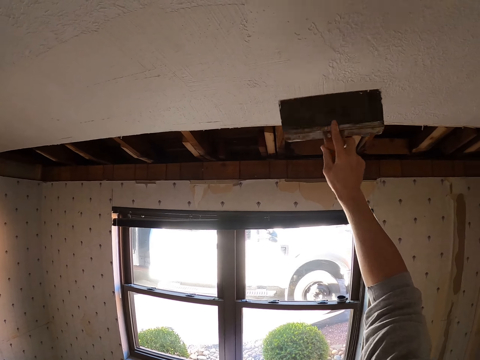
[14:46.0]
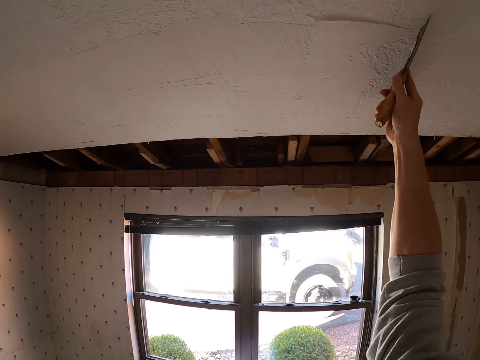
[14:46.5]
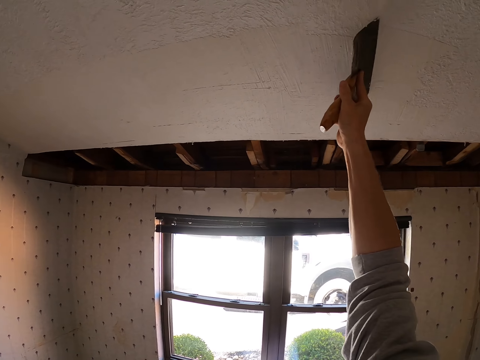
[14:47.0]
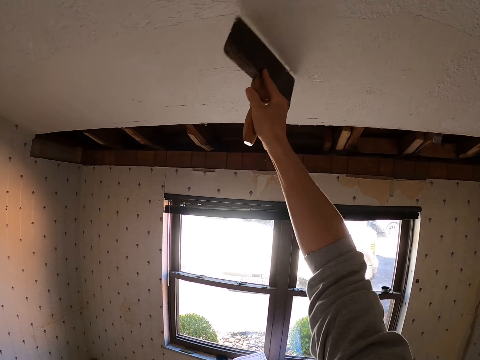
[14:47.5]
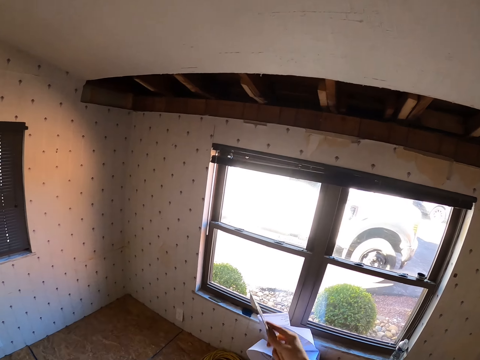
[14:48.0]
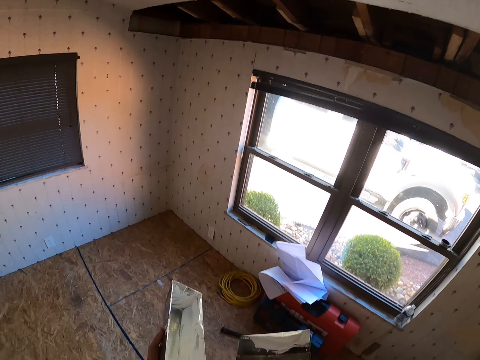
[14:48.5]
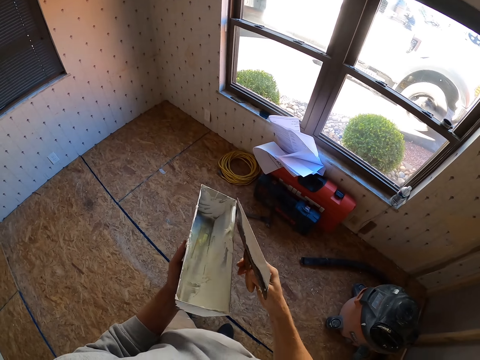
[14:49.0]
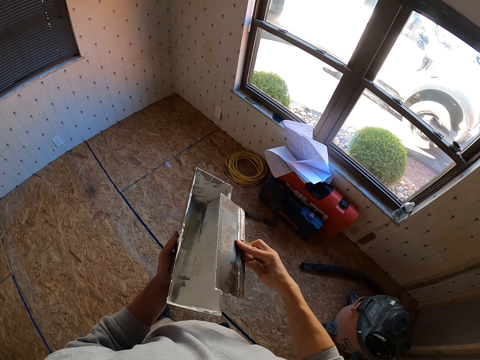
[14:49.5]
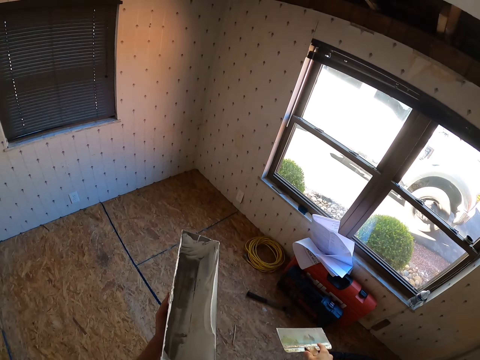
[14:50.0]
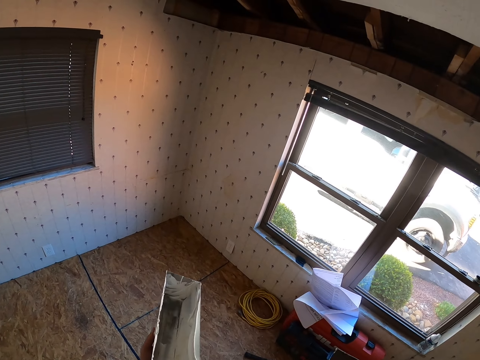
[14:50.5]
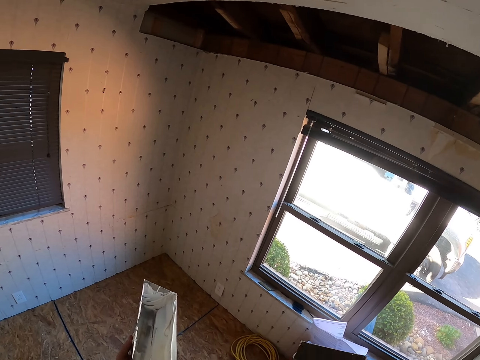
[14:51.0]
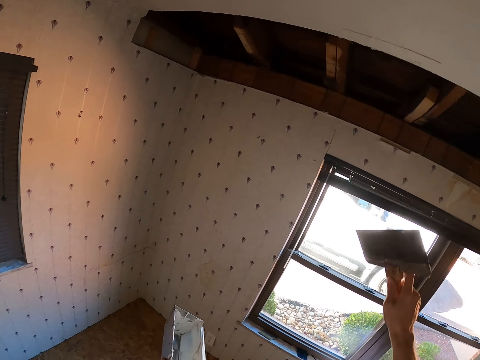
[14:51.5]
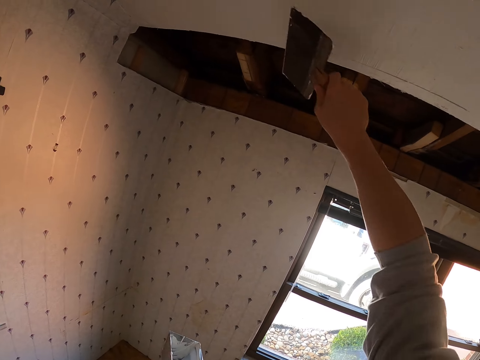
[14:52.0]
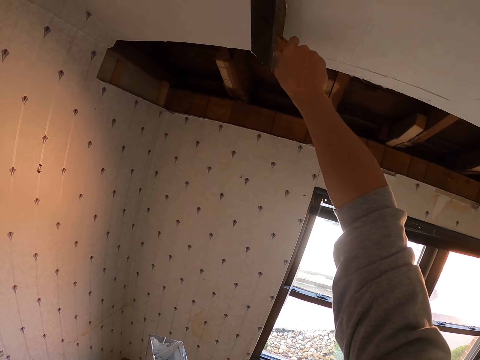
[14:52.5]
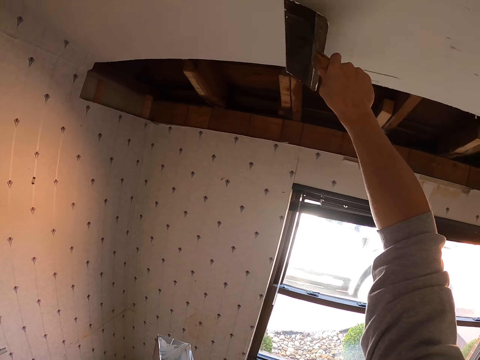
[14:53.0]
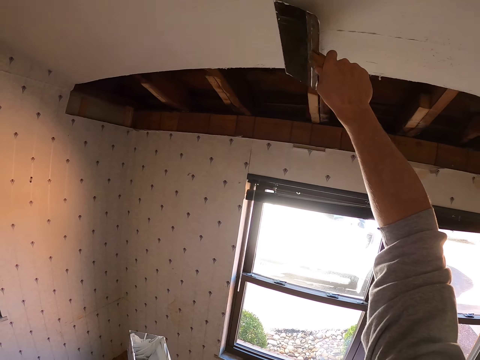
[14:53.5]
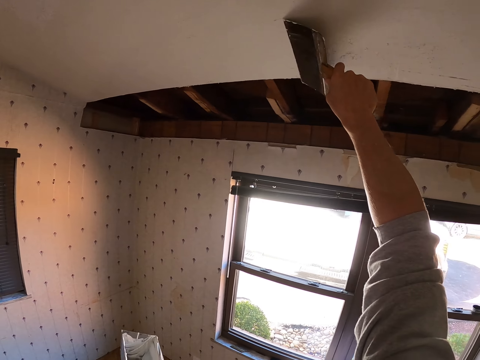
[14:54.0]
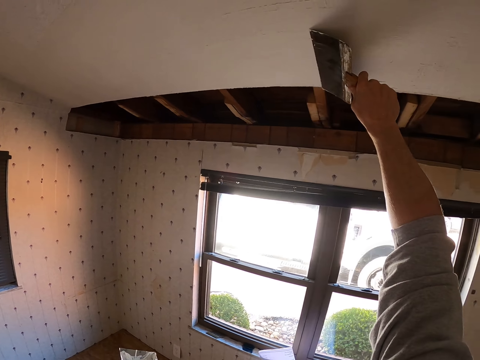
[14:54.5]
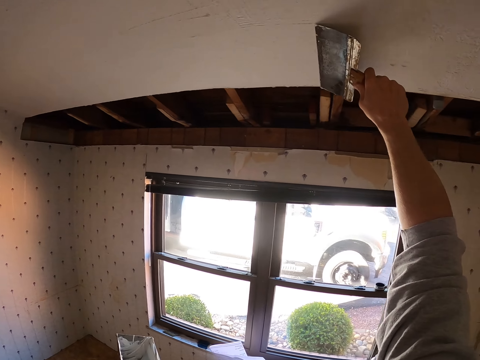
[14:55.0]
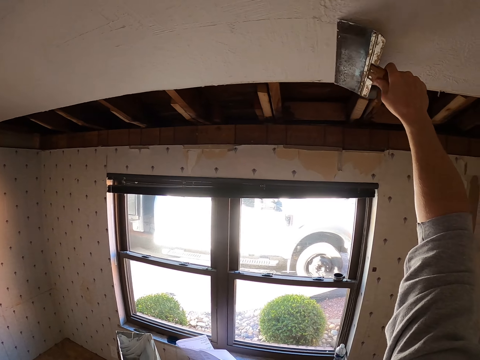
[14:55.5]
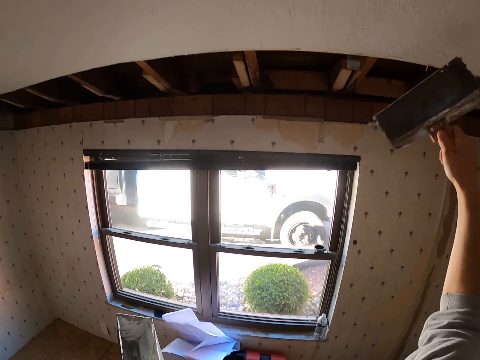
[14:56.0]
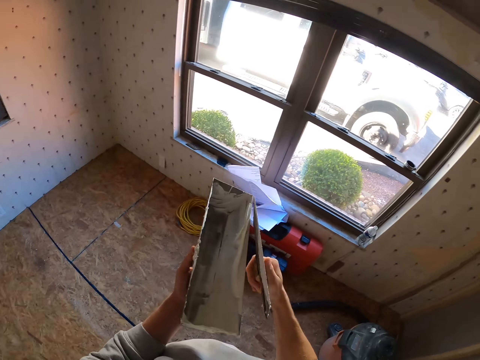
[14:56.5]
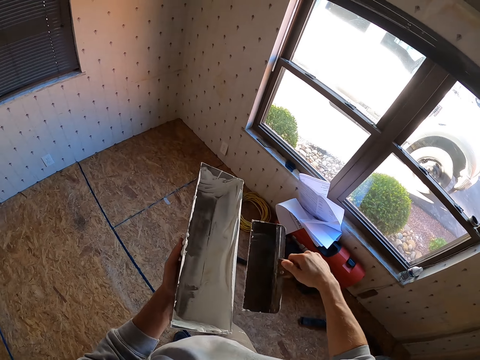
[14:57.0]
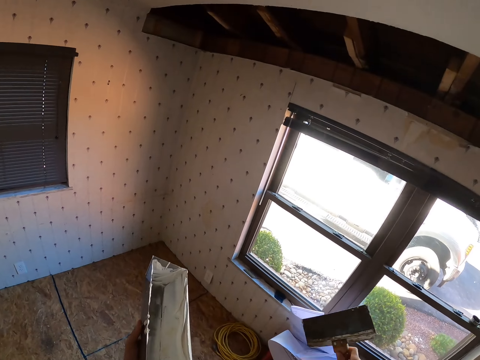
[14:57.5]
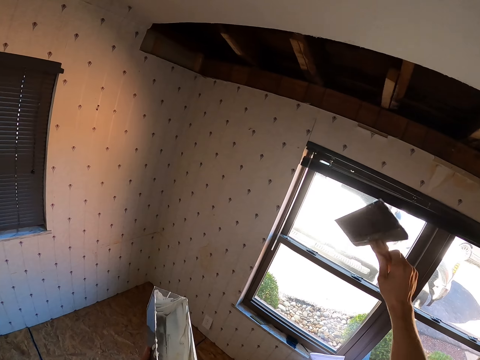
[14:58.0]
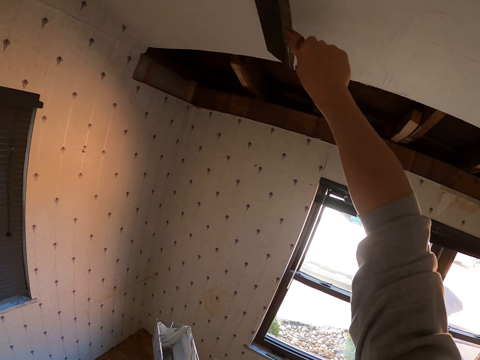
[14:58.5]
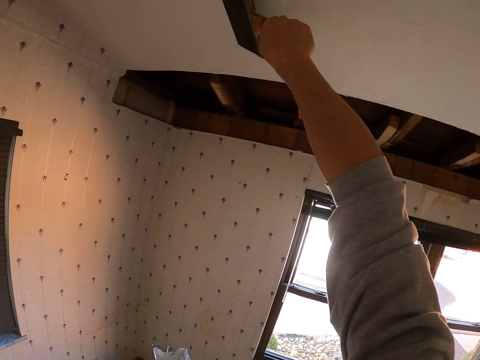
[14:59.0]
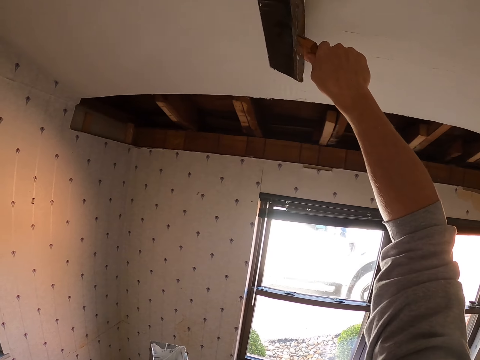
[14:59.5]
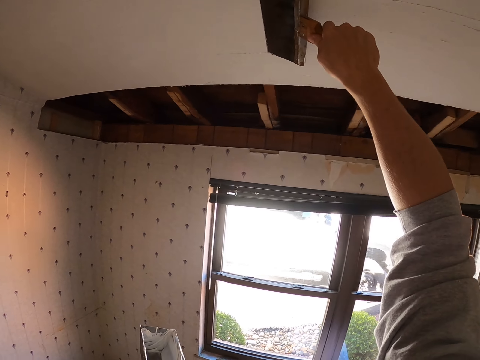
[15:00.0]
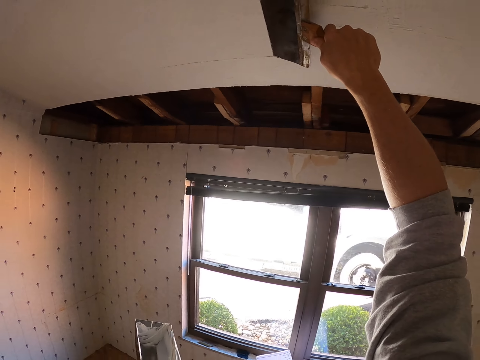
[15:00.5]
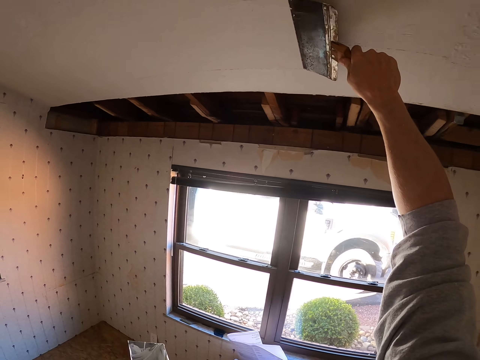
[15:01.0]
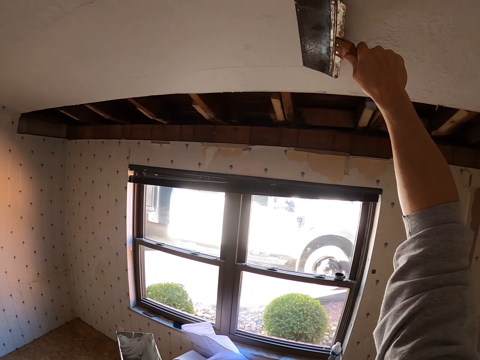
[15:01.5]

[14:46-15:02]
The camera wearer removes paint from the brush on a mud pan. They paint the ceiling board. They level the dry mud. They remove paint from the brush on the mud pan. They paint the ceiling board. They level the dry mud.

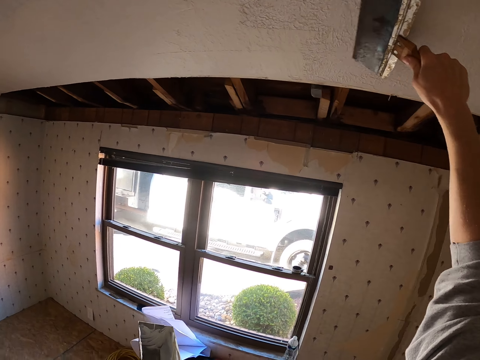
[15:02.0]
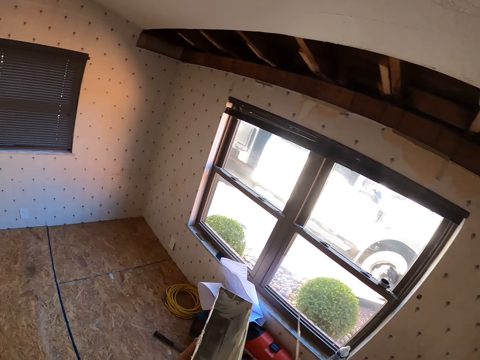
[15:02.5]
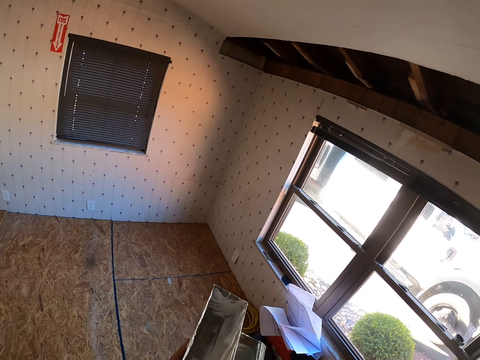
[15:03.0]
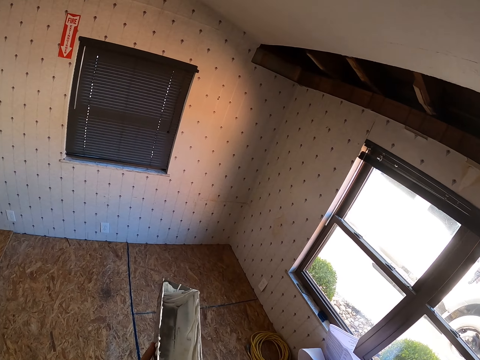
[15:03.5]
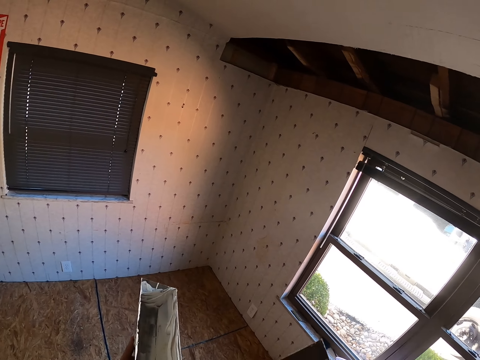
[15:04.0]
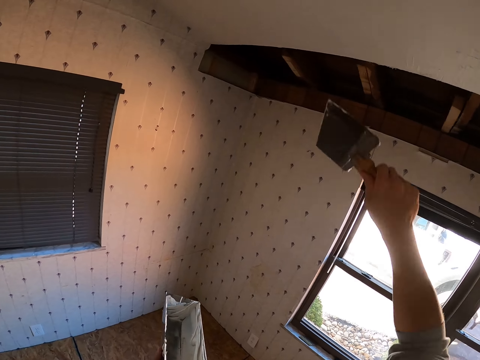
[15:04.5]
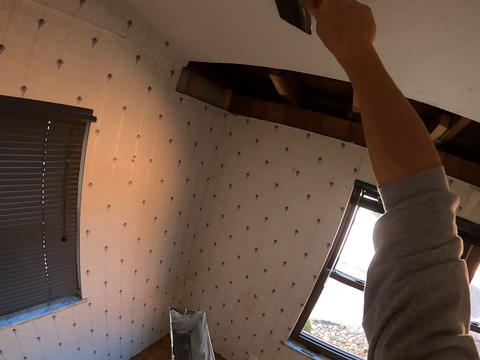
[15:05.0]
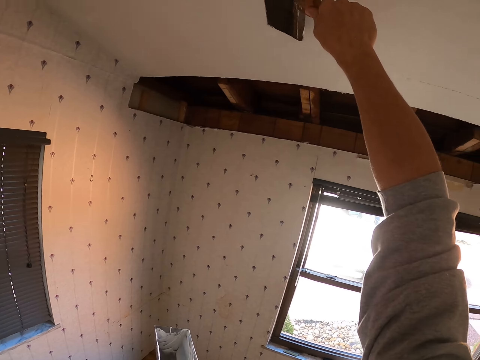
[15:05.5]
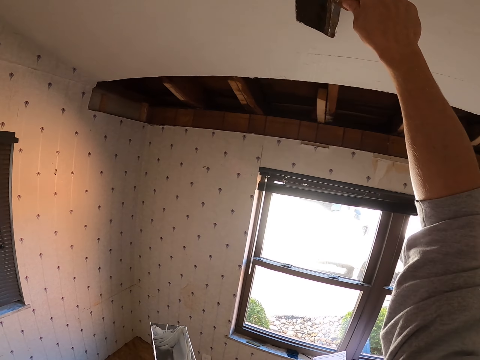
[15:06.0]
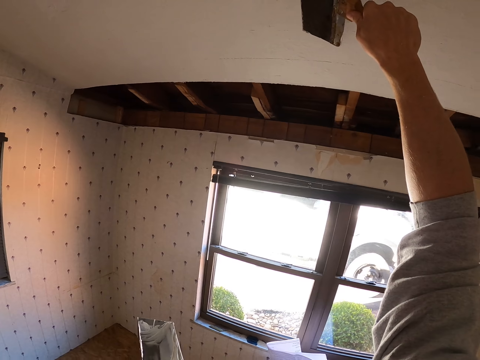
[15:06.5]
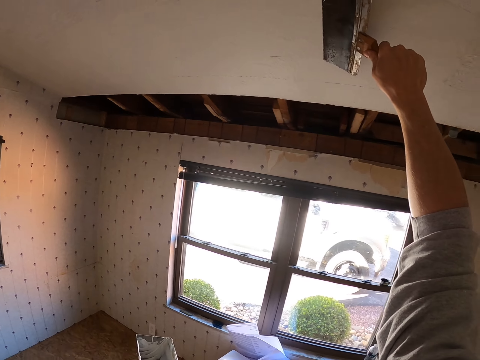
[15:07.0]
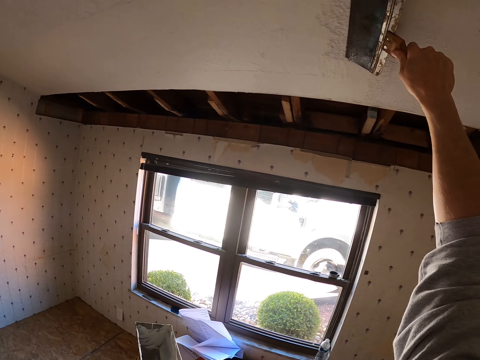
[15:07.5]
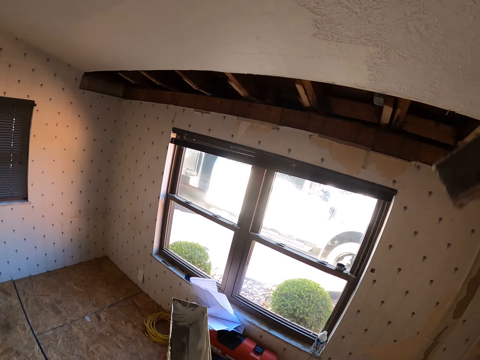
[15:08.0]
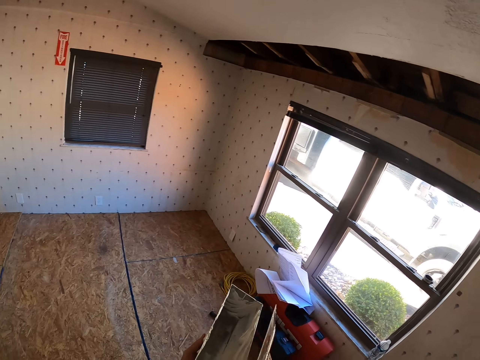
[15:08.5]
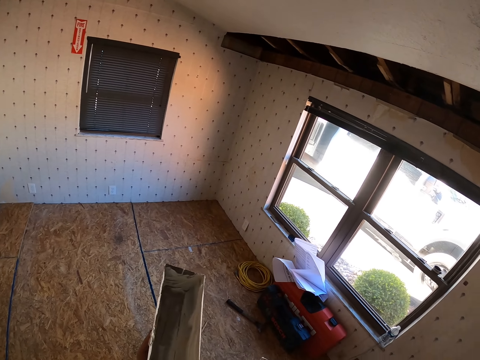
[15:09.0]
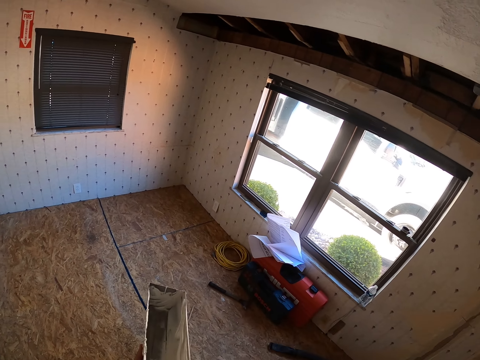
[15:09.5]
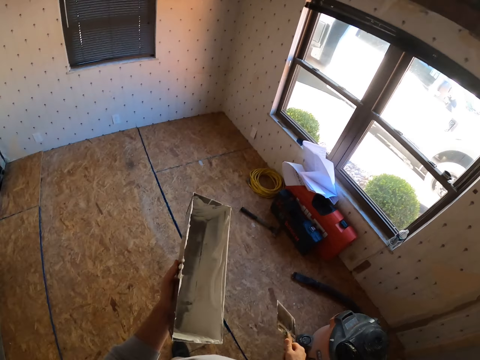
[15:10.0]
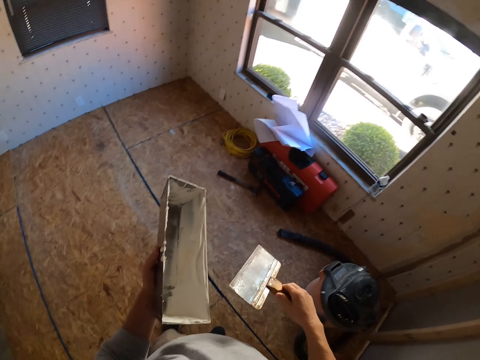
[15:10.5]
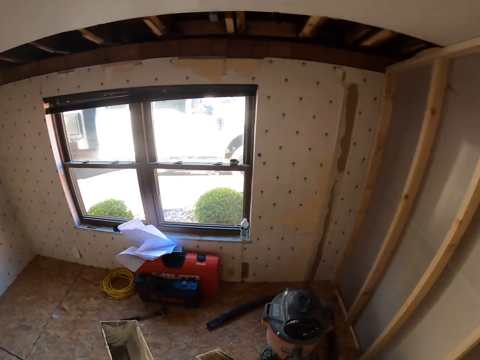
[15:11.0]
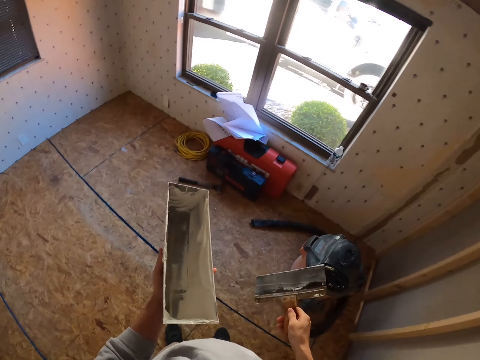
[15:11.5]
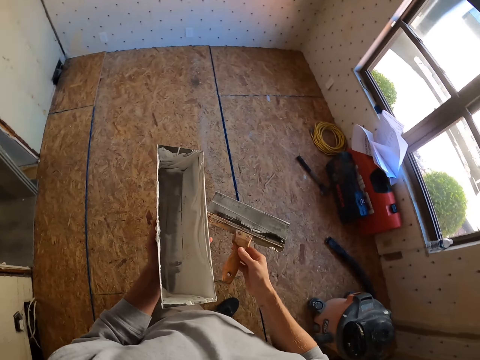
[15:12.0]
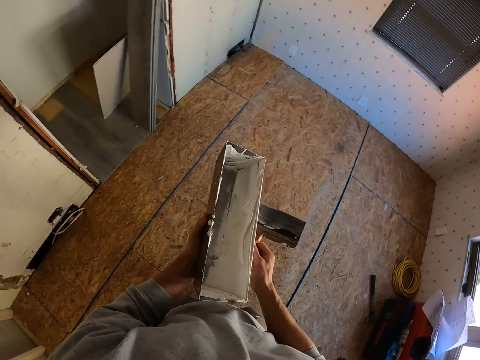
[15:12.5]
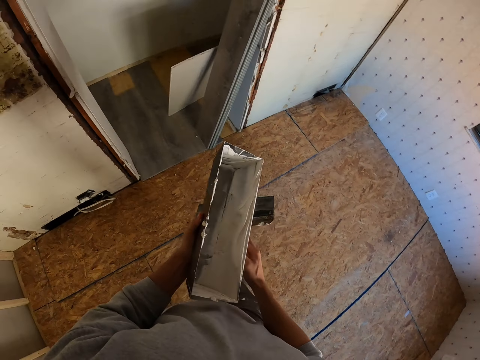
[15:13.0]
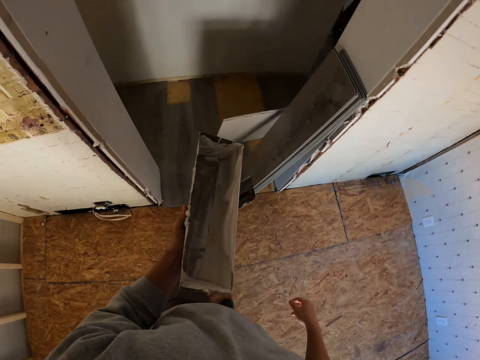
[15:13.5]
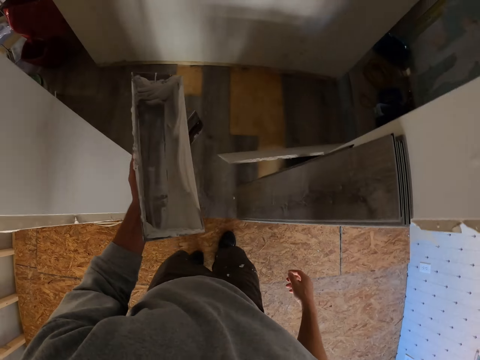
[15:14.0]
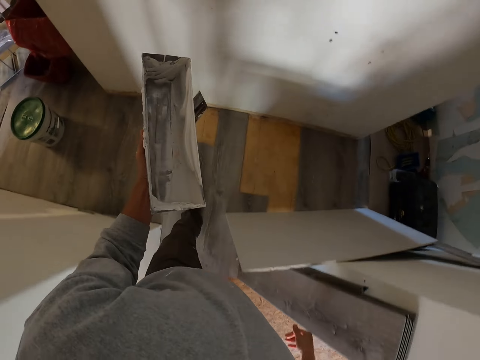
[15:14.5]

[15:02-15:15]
The camera wearer removes paint from the brush. They walk around, paint the ceiling board, and remove paint from the brush on a mud pan. They look around and walk around.
